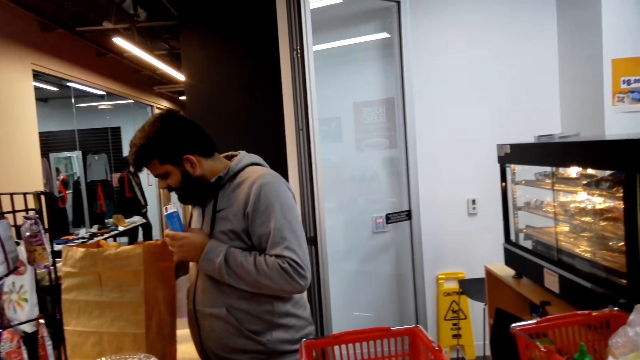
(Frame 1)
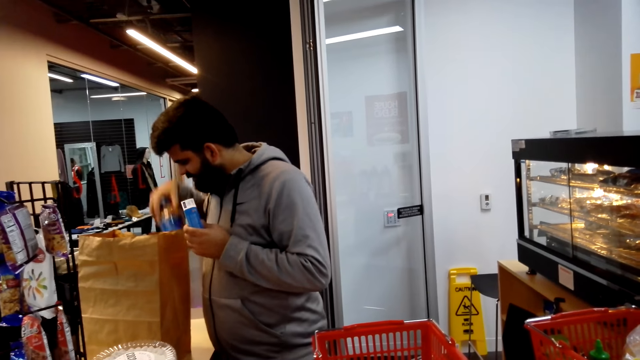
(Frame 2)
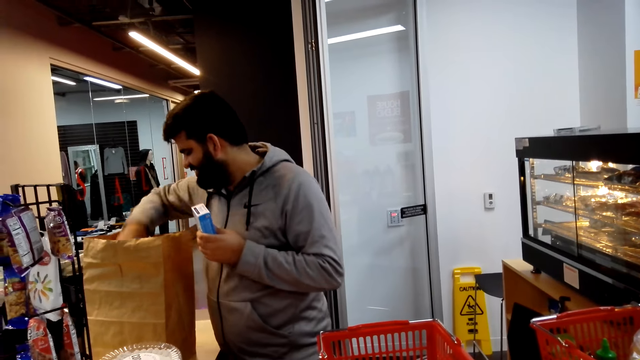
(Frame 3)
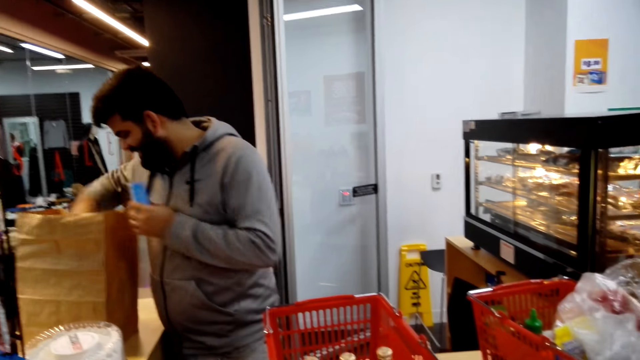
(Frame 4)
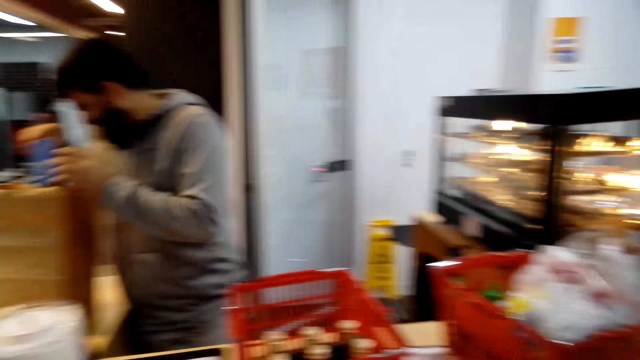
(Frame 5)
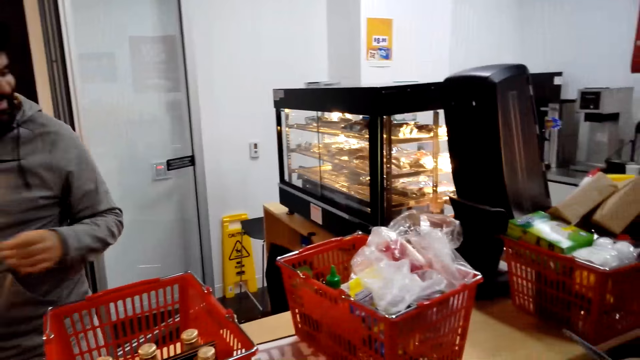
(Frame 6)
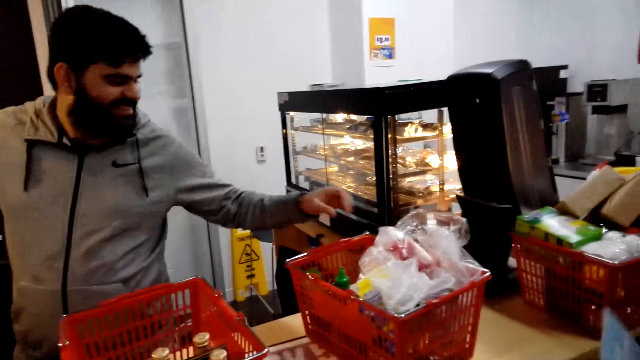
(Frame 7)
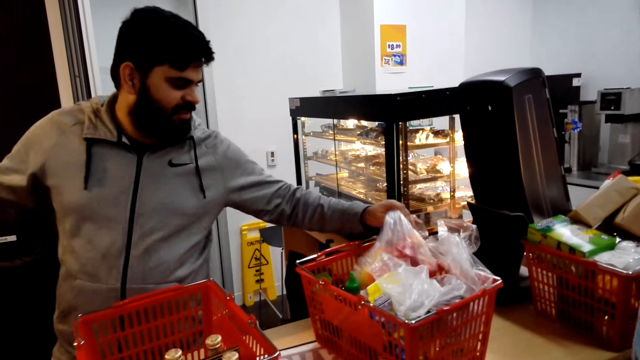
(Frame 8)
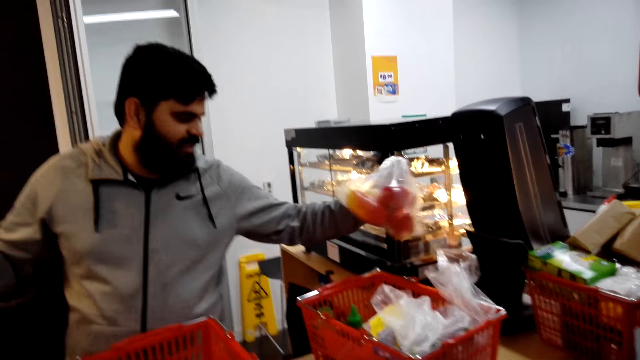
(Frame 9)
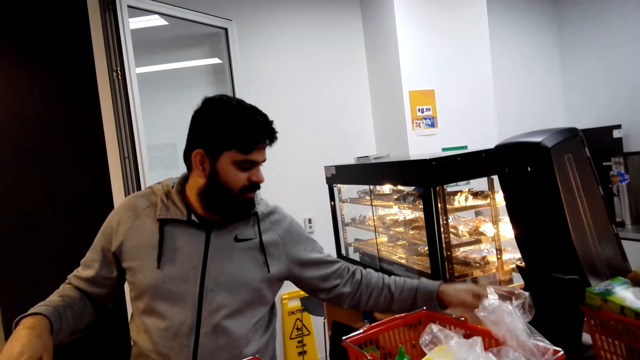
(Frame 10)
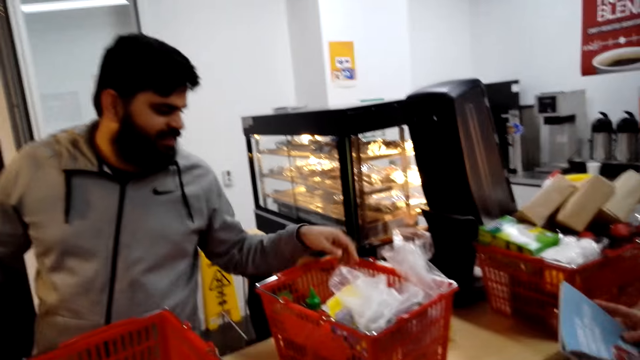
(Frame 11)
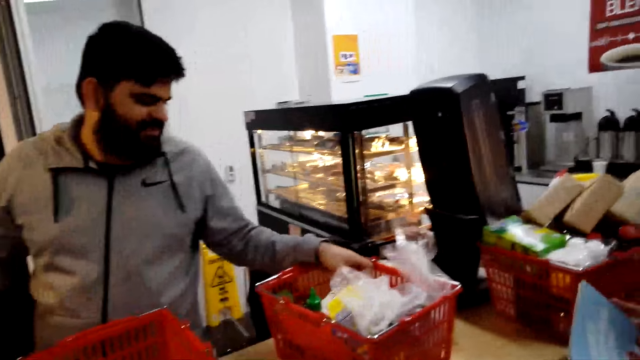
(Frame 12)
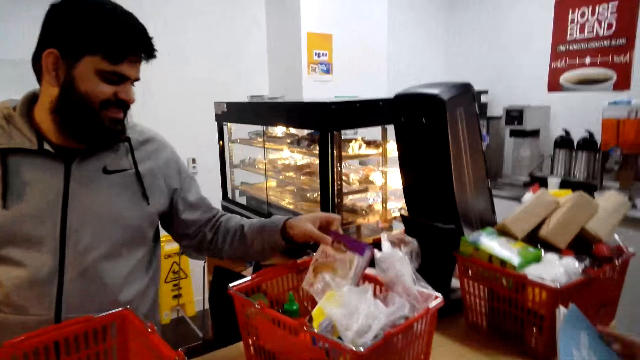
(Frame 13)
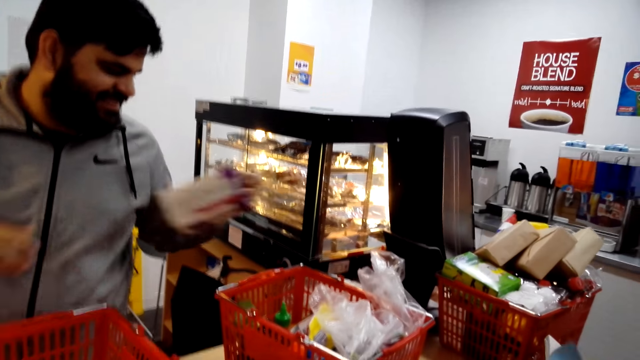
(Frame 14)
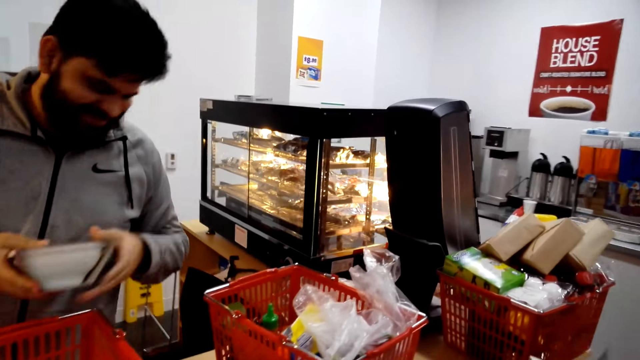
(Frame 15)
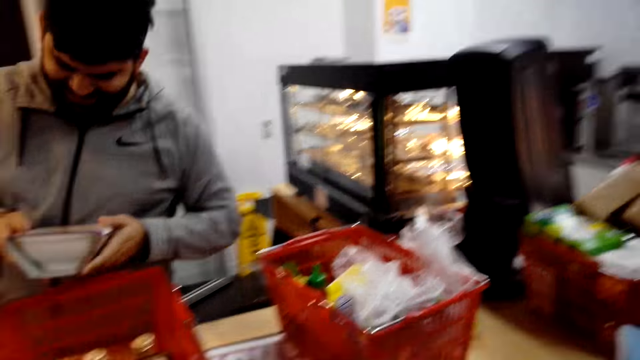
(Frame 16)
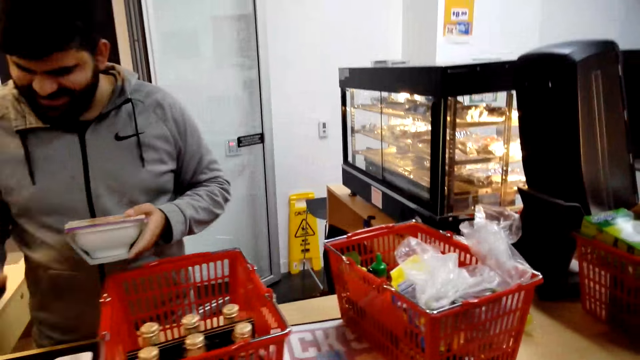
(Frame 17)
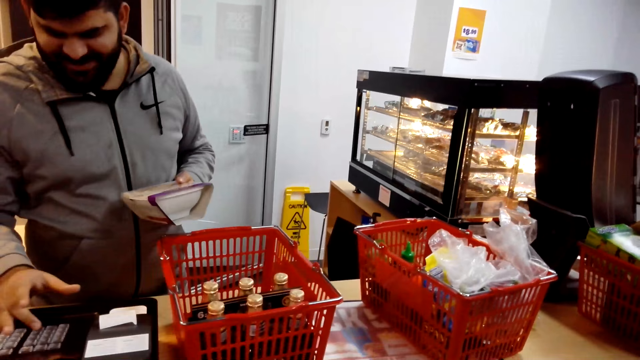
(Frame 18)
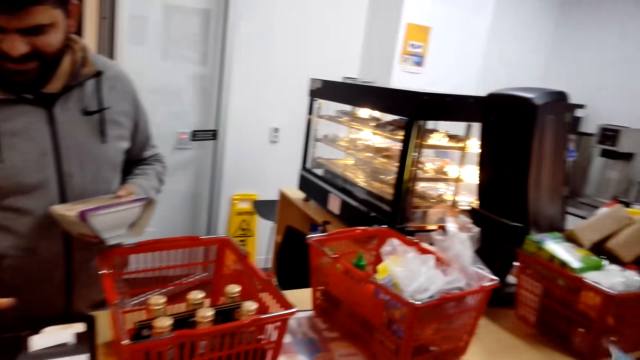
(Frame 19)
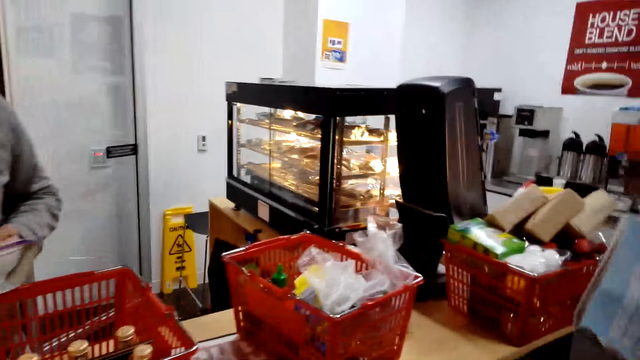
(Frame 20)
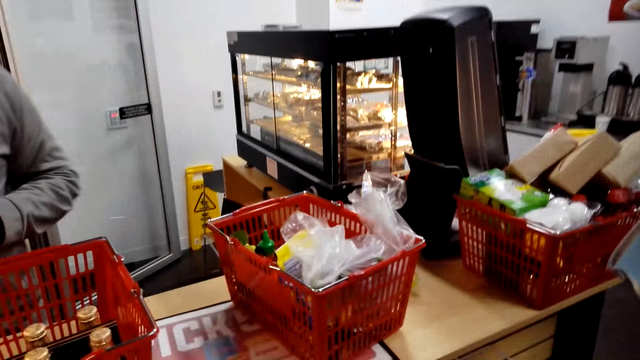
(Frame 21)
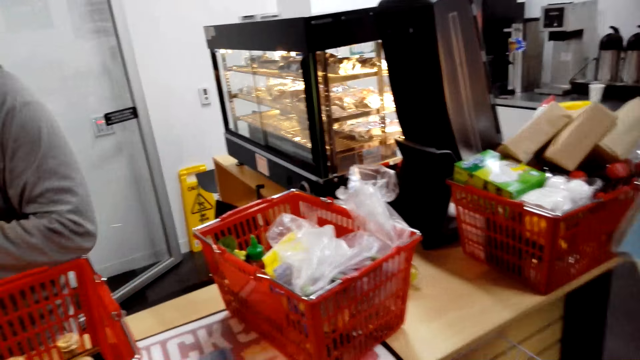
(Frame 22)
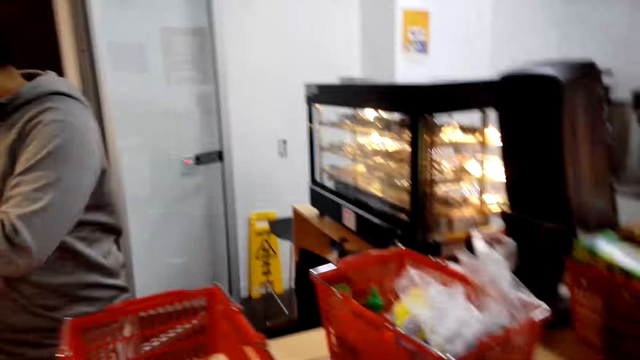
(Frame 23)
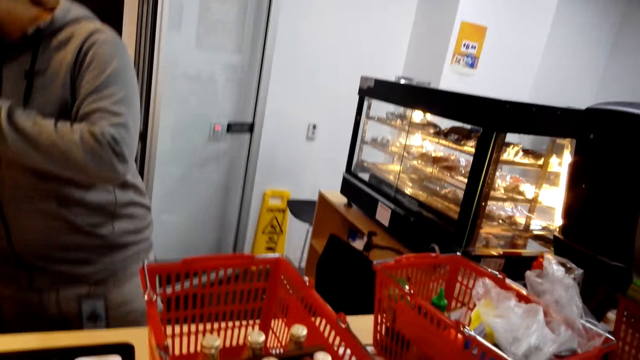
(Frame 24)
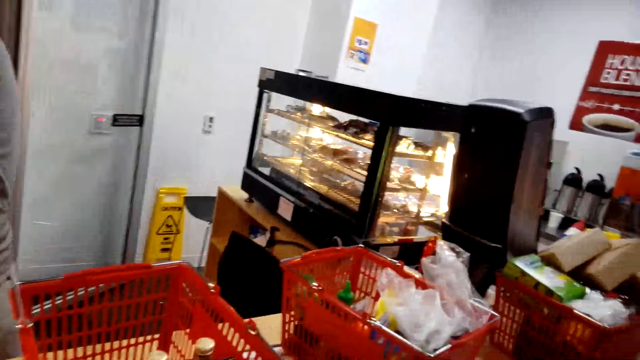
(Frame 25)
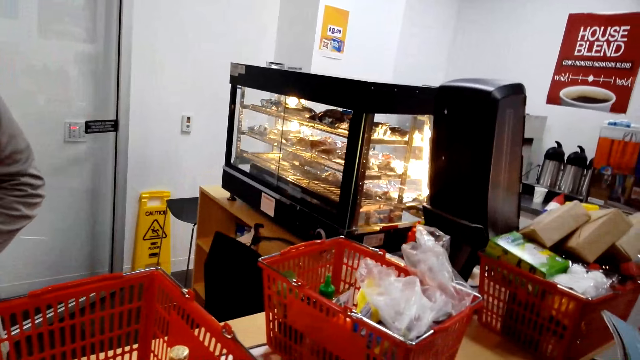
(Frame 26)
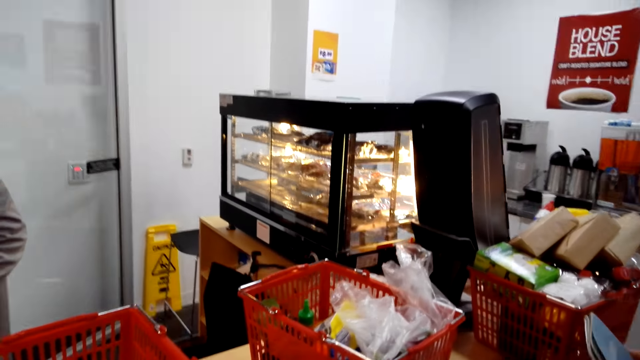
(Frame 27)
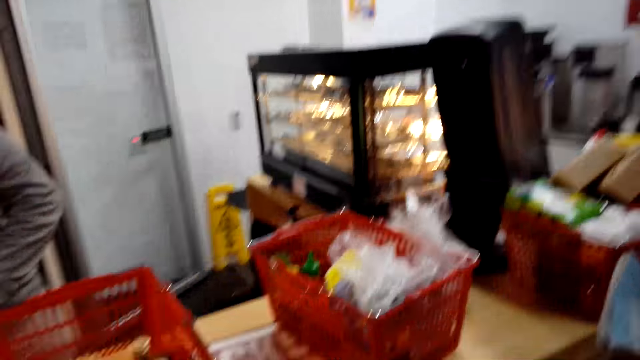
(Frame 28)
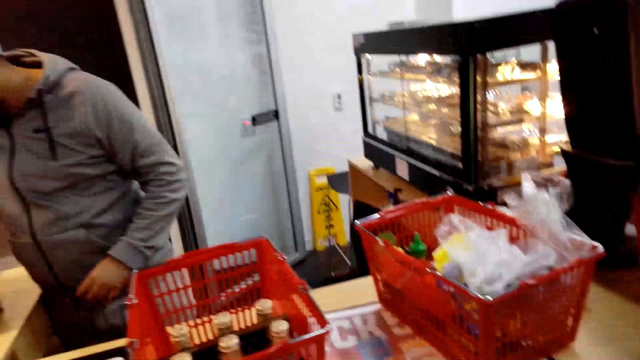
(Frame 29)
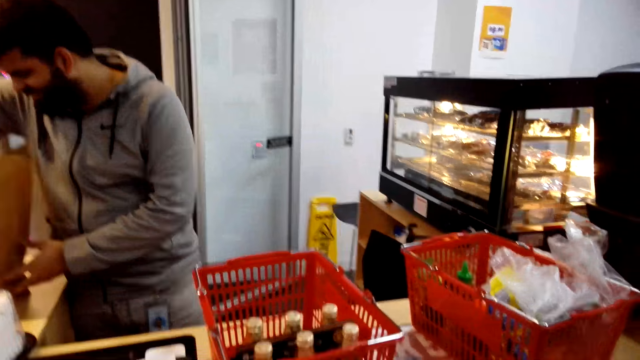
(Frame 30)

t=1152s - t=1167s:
A man places something in the packaging bag, picks something, and fills details on the cash register machine. The camera wearer looks around.

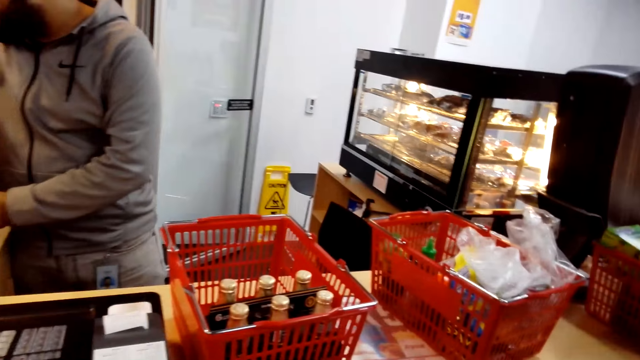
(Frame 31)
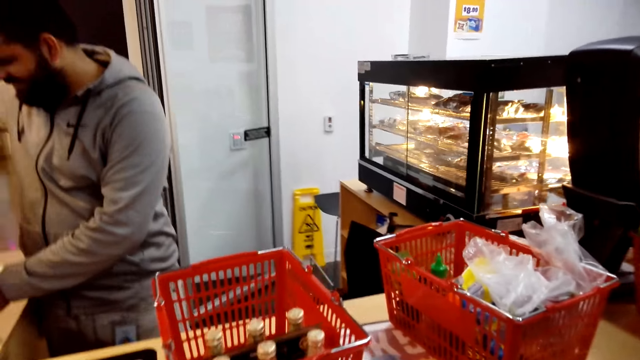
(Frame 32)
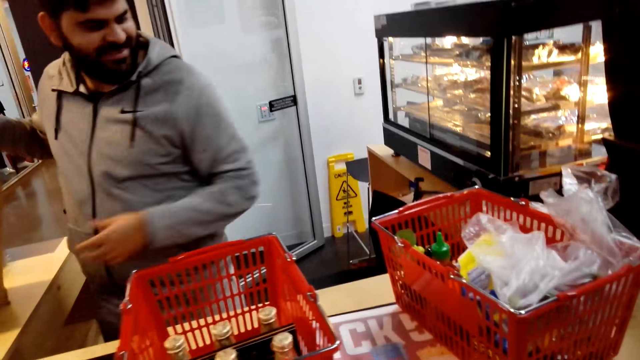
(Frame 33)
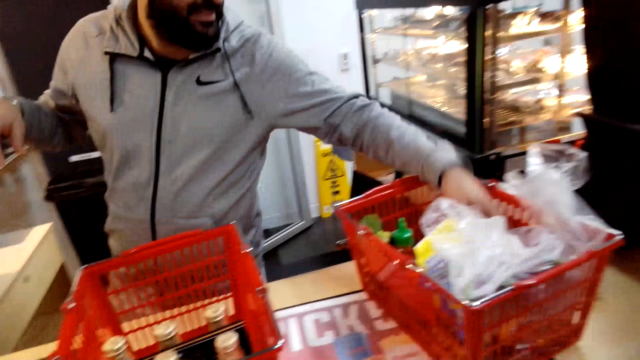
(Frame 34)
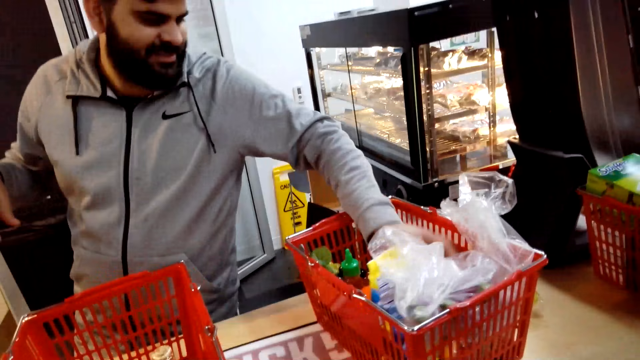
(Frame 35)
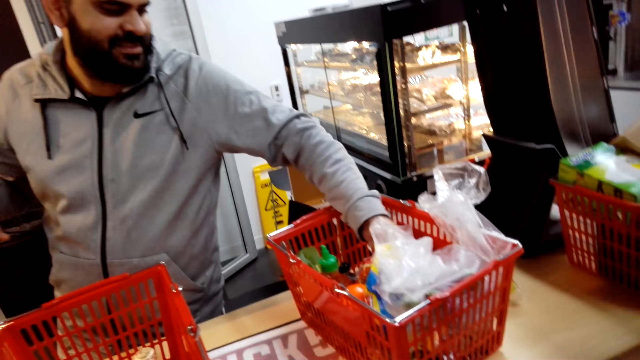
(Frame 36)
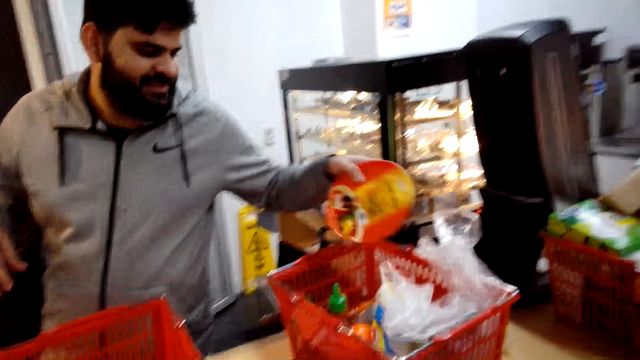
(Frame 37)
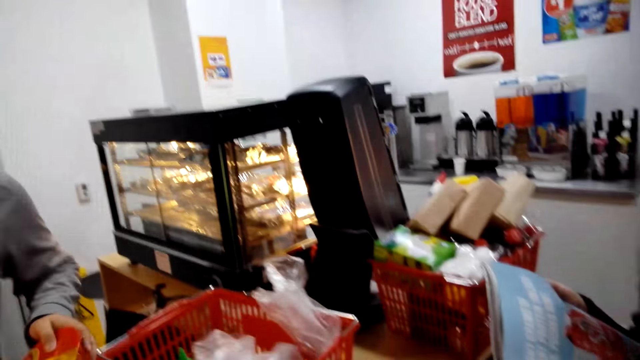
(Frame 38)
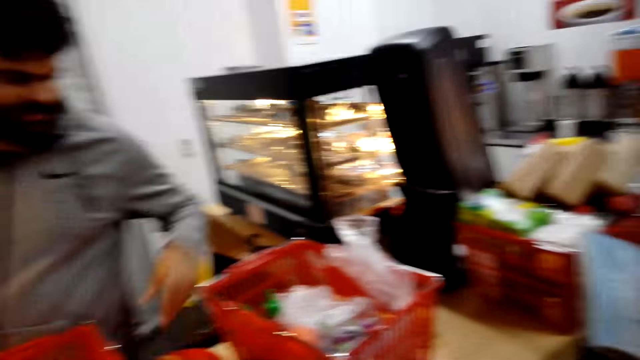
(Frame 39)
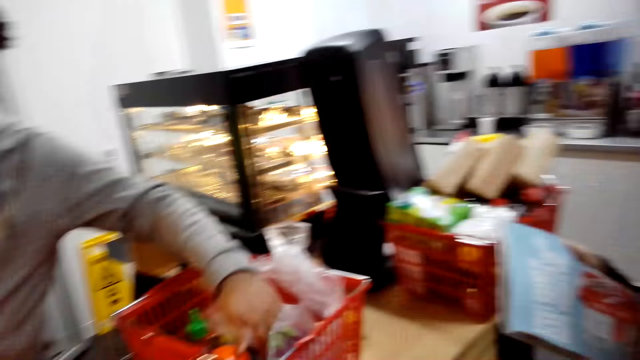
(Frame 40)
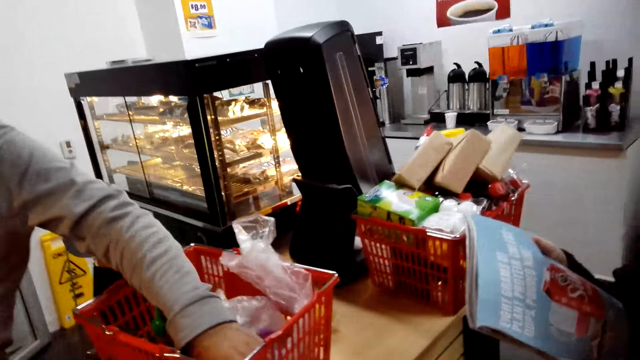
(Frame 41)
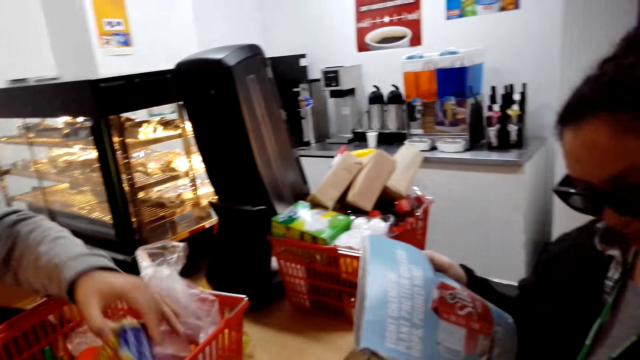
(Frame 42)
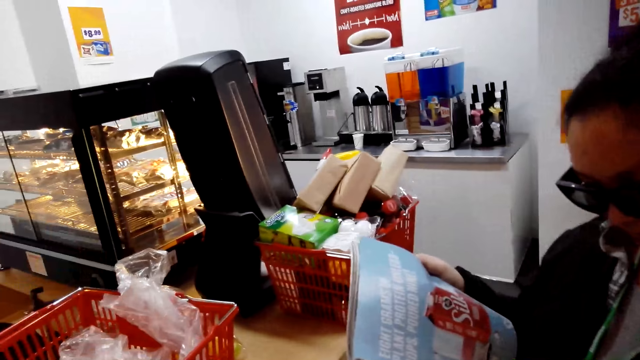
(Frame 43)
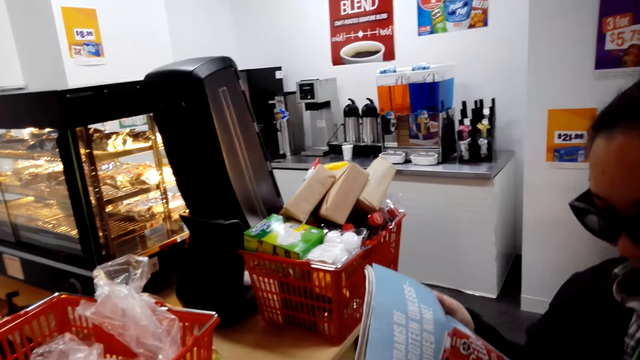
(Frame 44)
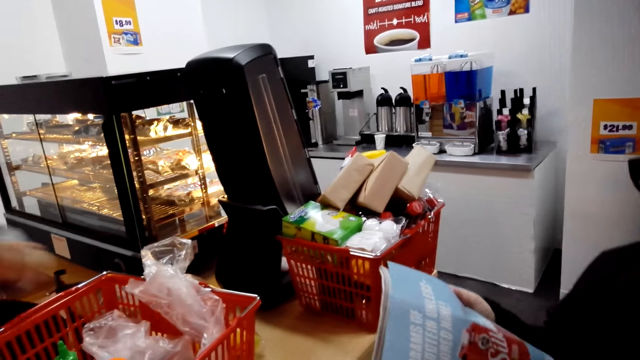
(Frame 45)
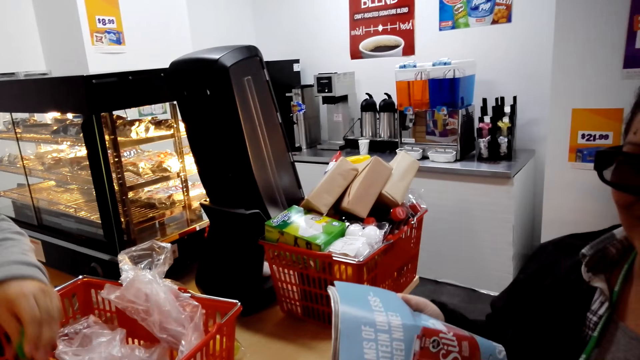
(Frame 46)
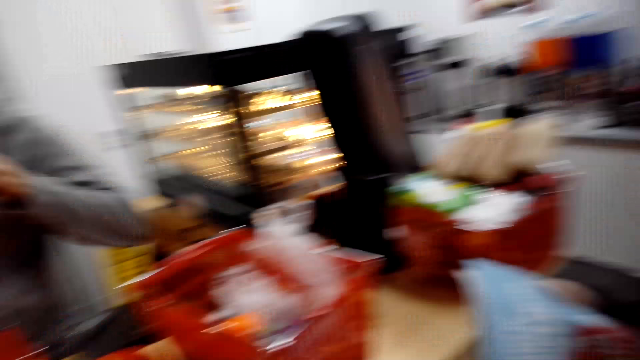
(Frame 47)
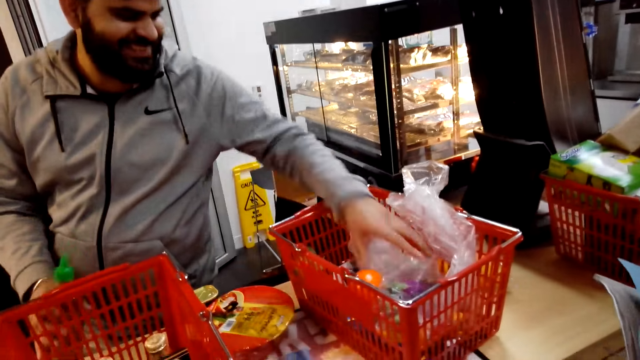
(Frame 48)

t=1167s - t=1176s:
The camera wearer picks something.
